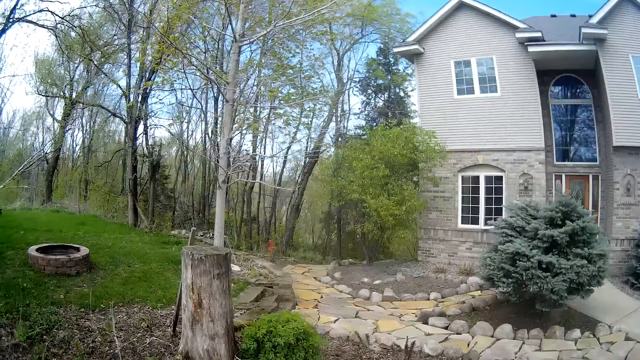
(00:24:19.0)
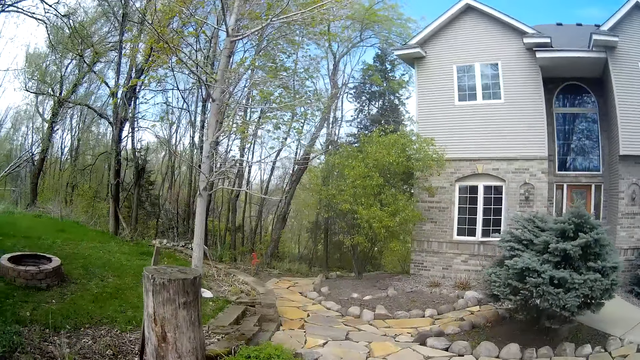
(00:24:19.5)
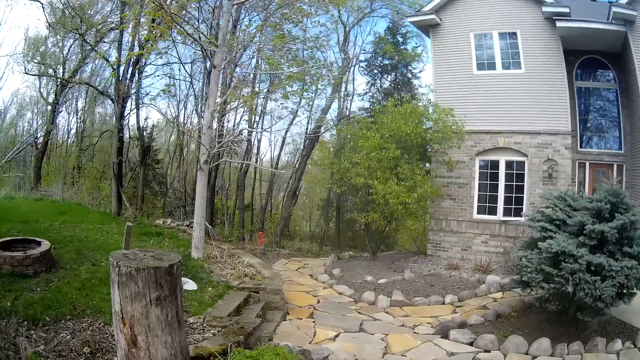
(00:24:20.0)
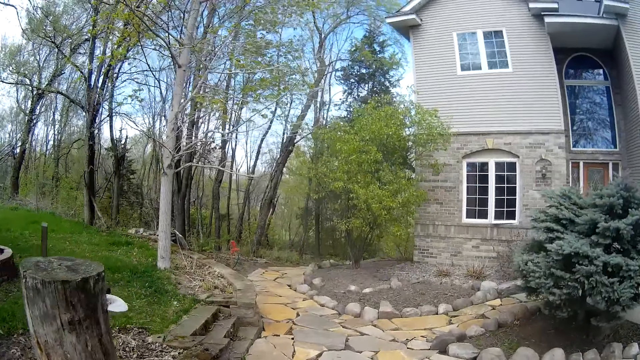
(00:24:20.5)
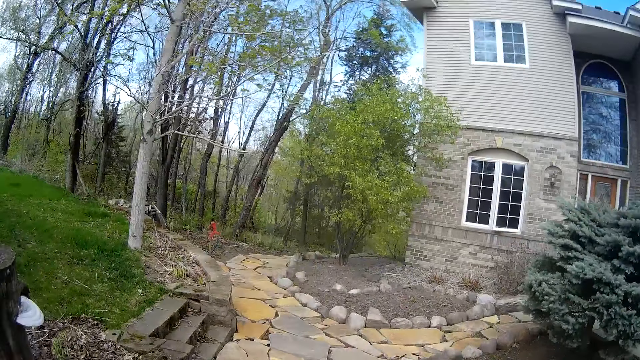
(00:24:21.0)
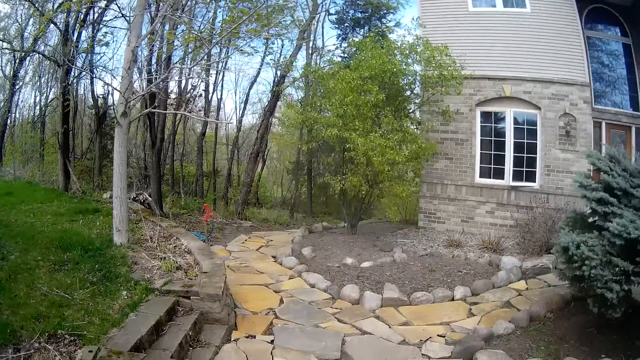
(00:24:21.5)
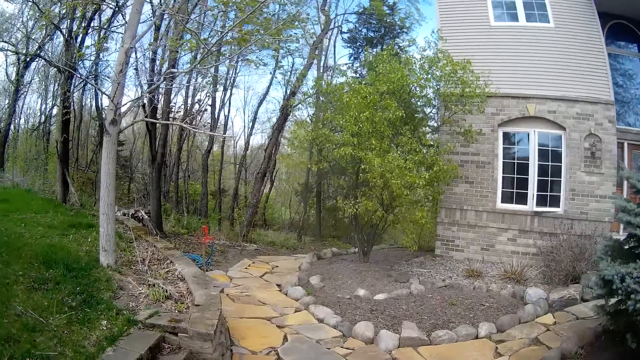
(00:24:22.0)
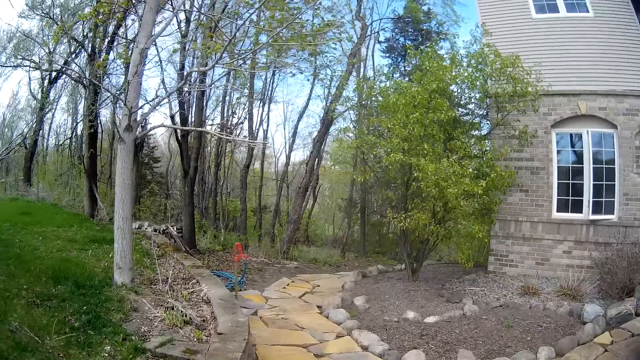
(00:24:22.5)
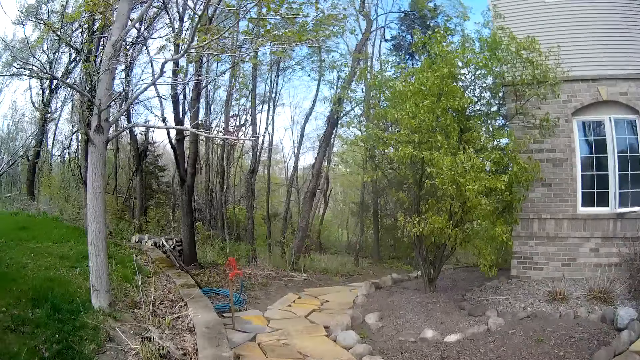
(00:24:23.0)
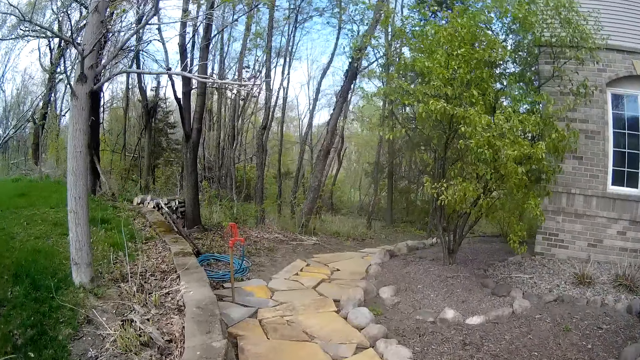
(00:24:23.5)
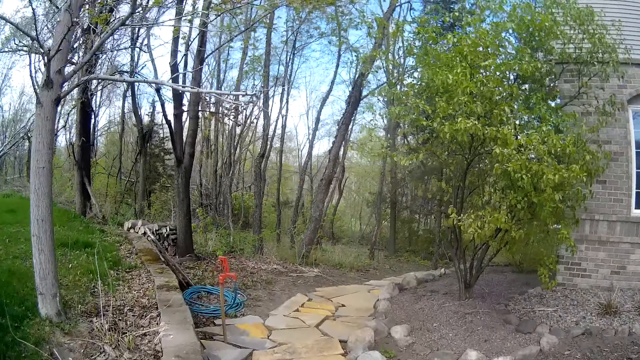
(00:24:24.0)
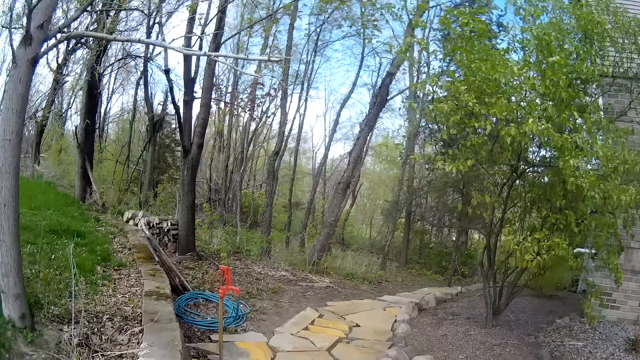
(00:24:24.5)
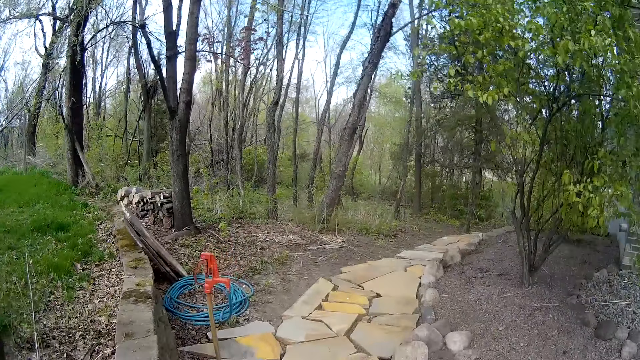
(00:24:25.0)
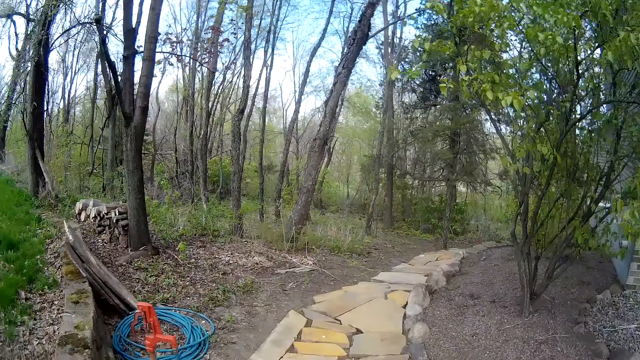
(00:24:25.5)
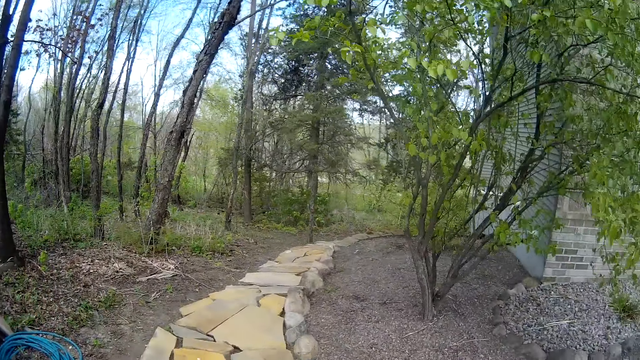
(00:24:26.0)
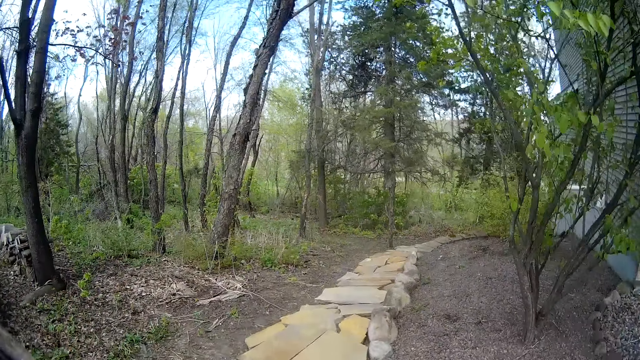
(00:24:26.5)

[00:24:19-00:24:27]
The camera wearer walks down the pathway.

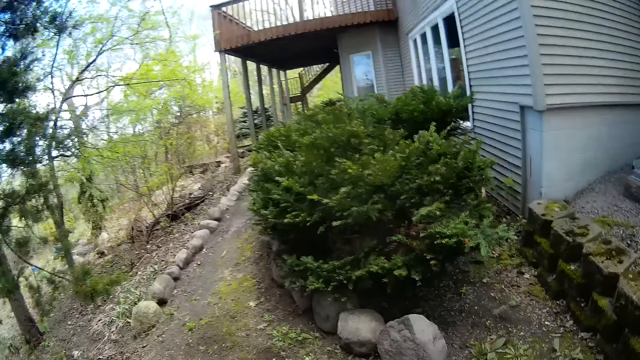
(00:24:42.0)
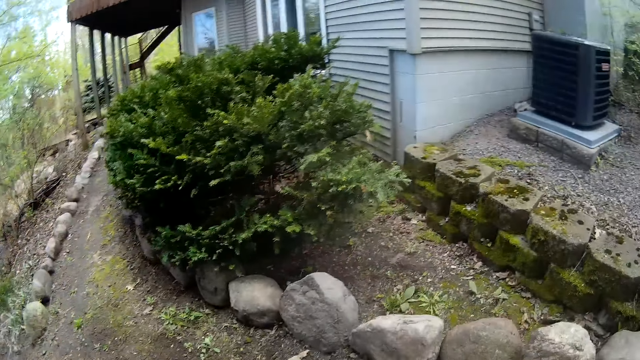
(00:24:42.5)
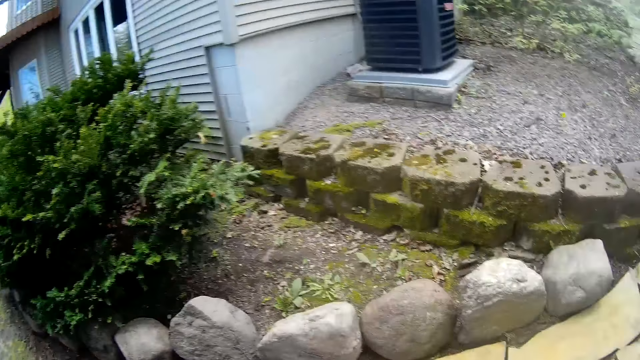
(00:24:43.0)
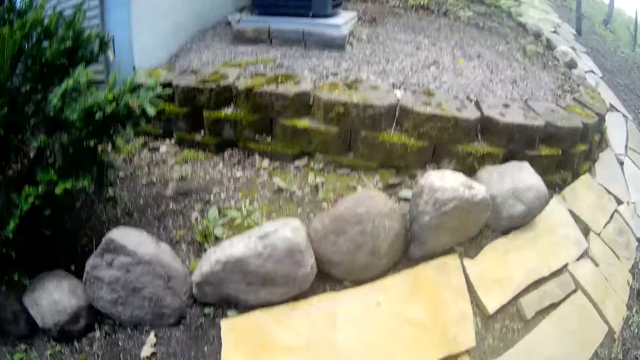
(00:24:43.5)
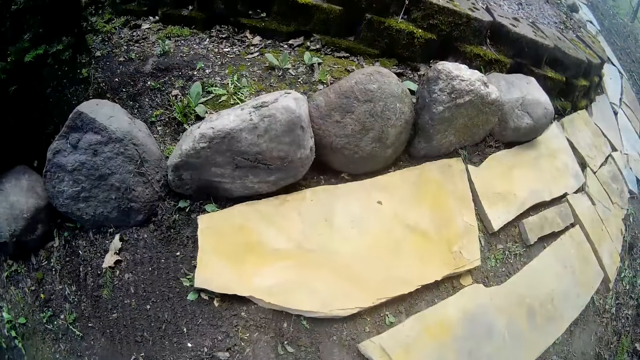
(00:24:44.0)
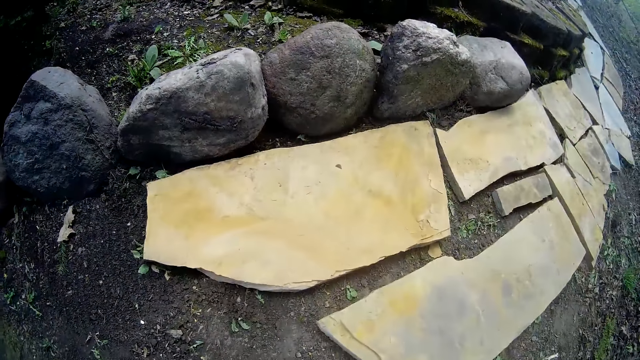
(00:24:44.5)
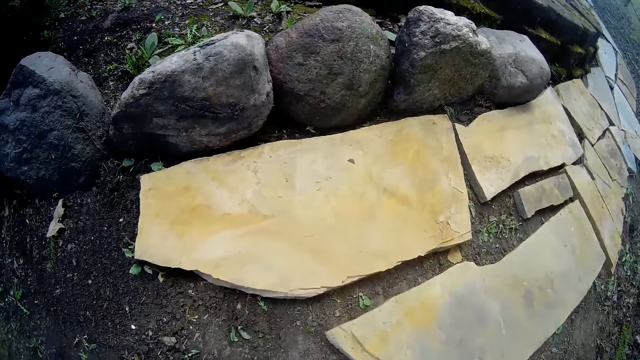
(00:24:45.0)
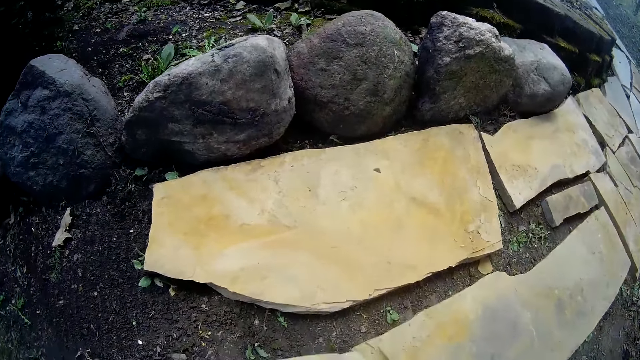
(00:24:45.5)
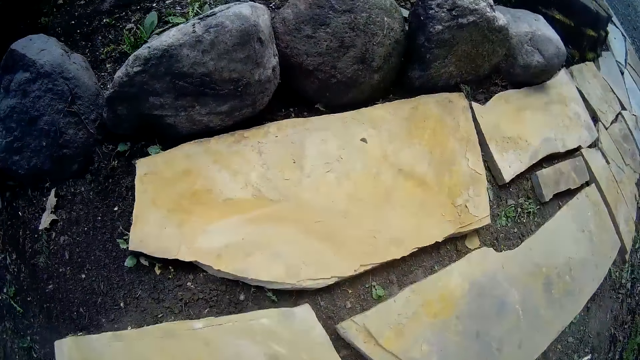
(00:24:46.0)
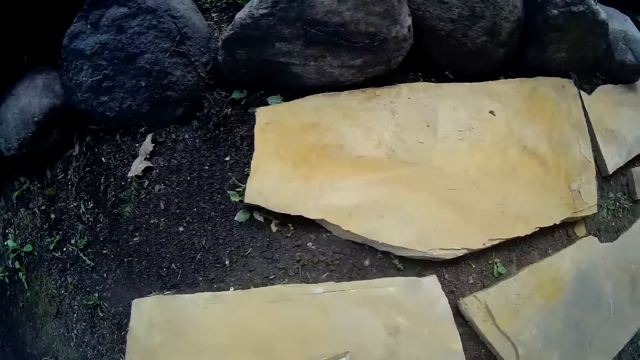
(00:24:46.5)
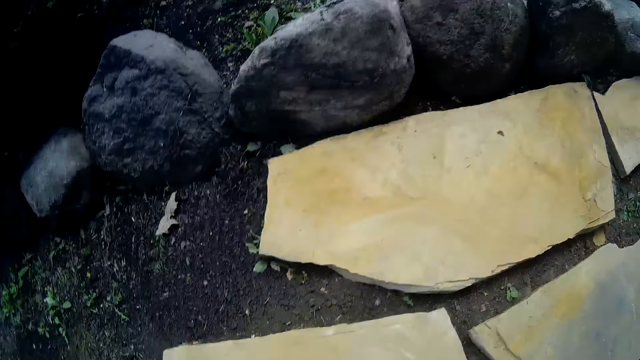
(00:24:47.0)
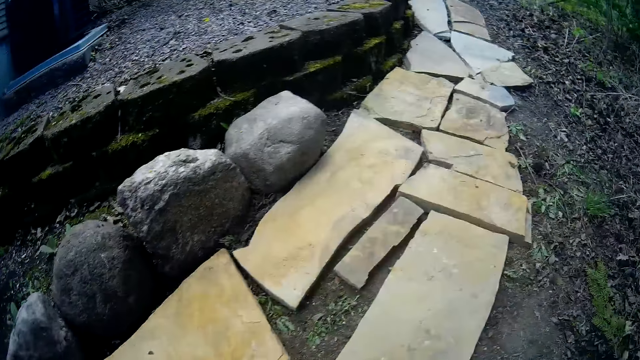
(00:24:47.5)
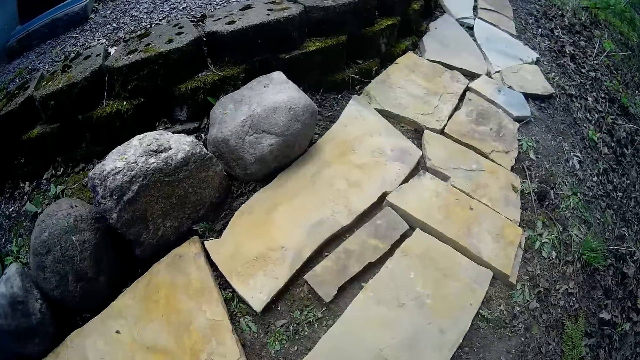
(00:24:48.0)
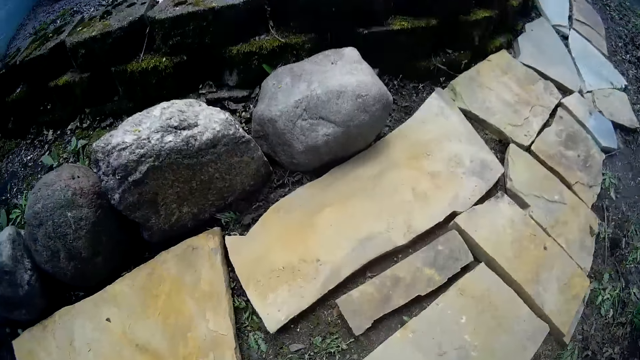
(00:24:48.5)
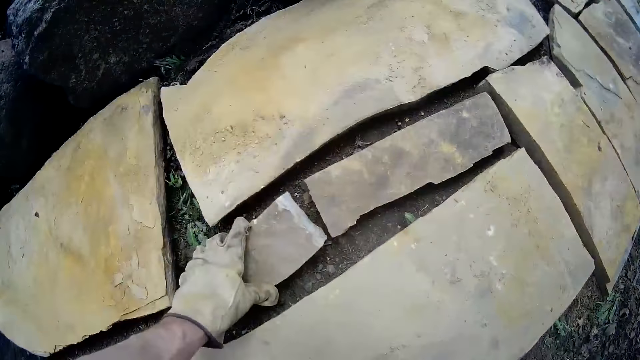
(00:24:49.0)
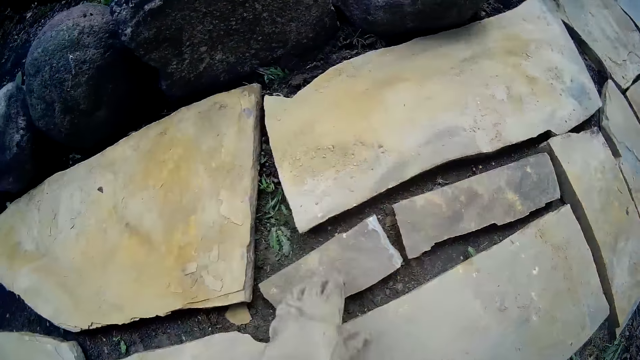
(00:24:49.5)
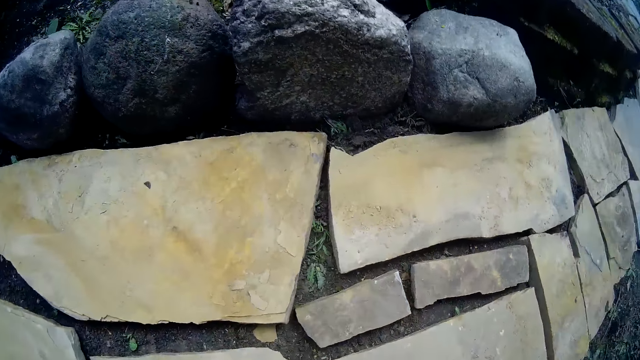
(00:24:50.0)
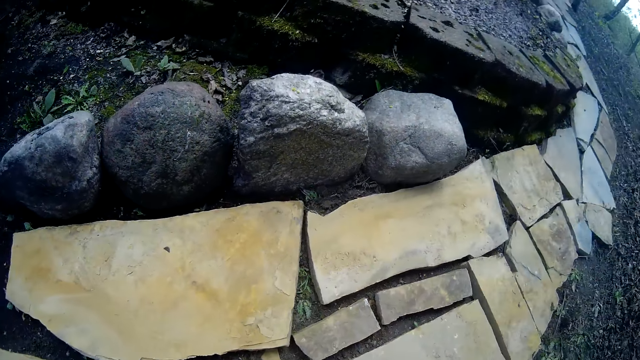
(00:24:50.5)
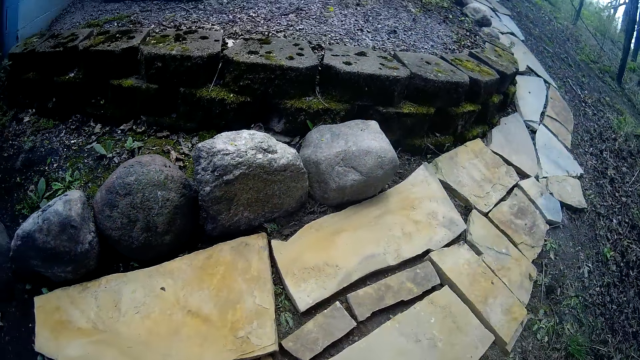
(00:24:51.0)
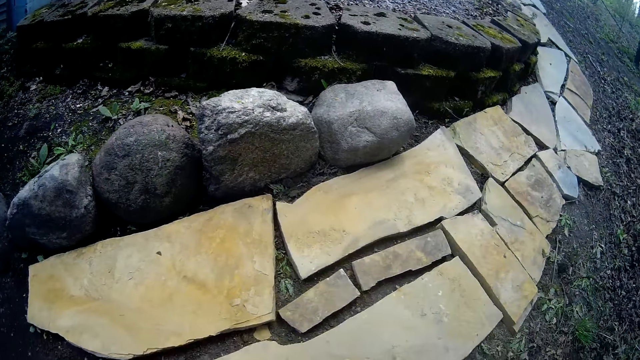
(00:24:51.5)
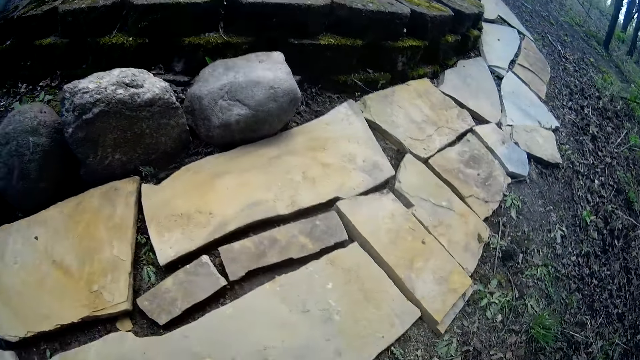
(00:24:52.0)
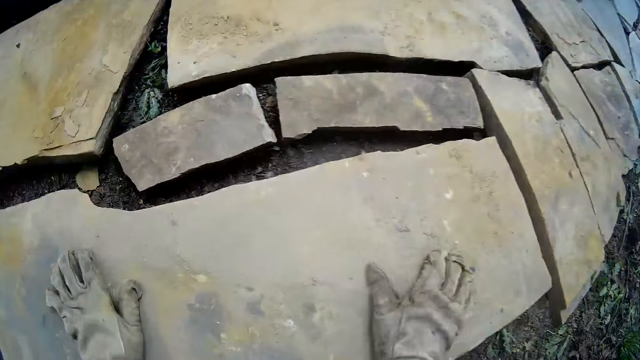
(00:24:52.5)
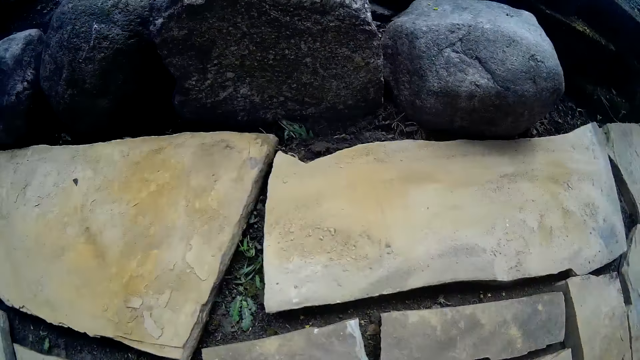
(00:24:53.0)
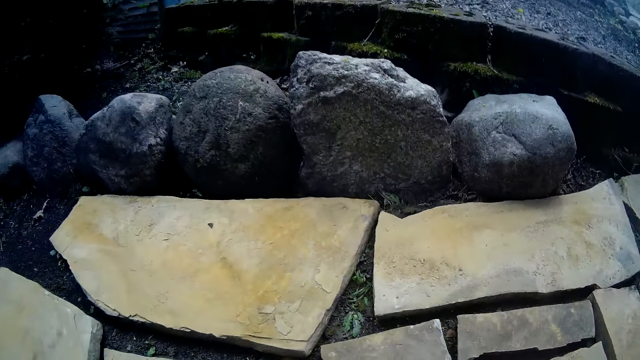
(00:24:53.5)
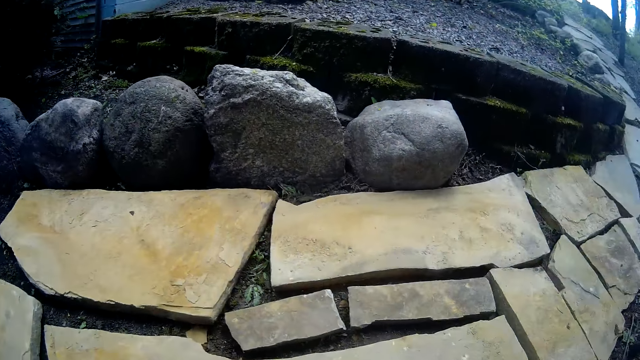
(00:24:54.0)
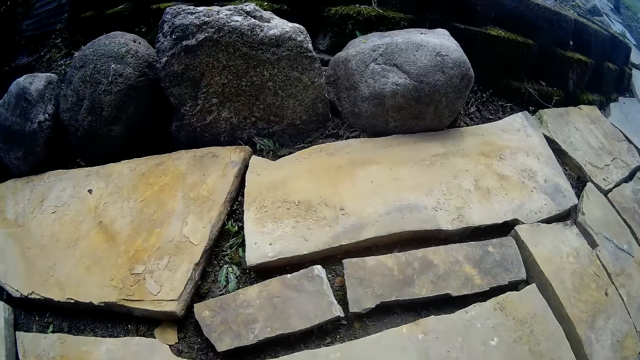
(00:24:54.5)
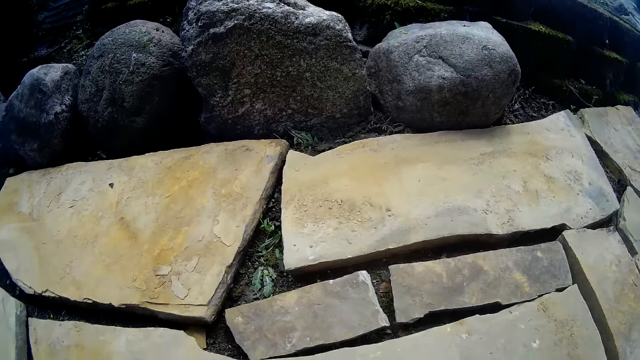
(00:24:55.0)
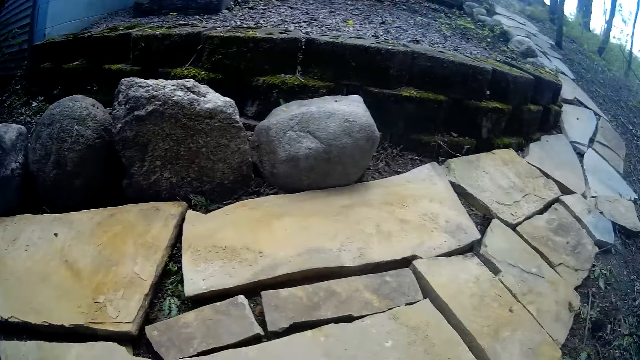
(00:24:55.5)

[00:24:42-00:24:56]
The camera wearer drops the slab or tile stone on the pathway with his hands. He looks at the tile stone. He drops the small slab on the pathway with his left hand. He wipes the tile stone. He places his hands on a slab on the pathway. He shifts the slab on the pathway with his hands.
